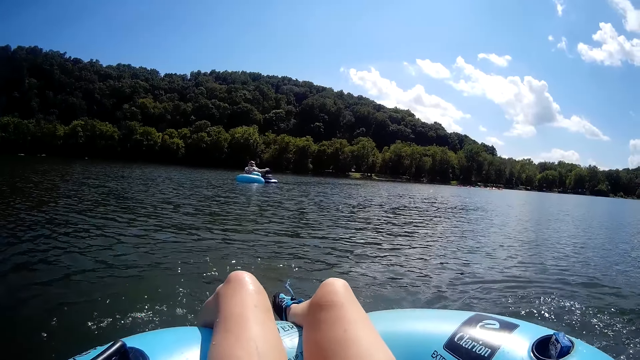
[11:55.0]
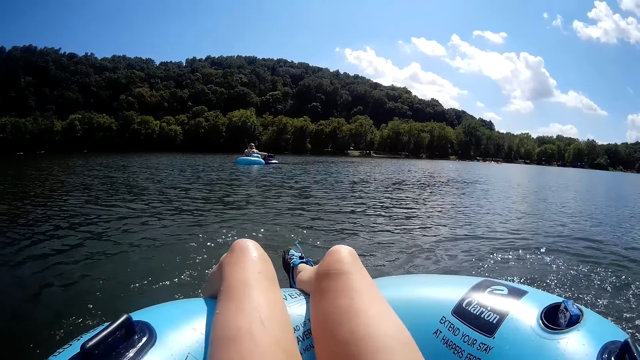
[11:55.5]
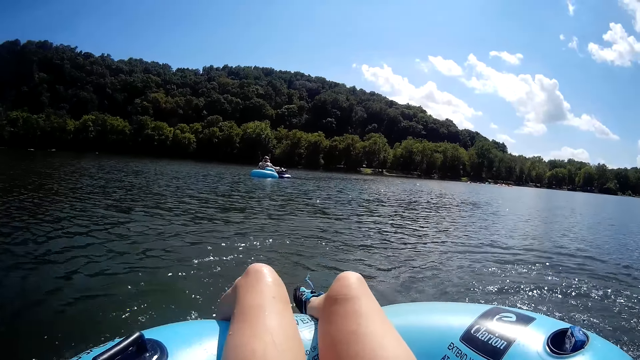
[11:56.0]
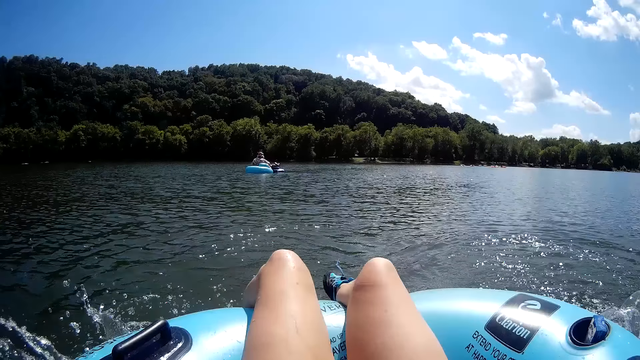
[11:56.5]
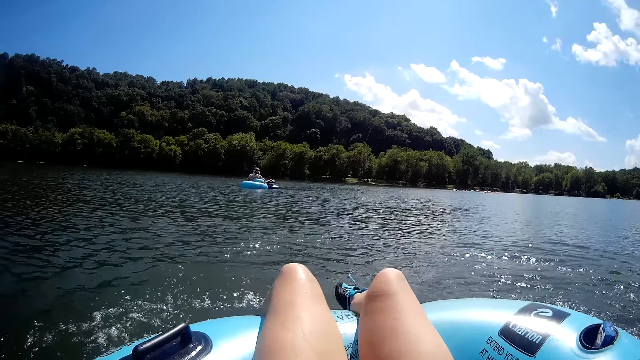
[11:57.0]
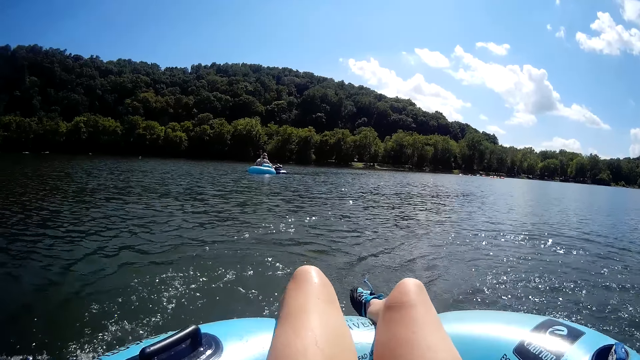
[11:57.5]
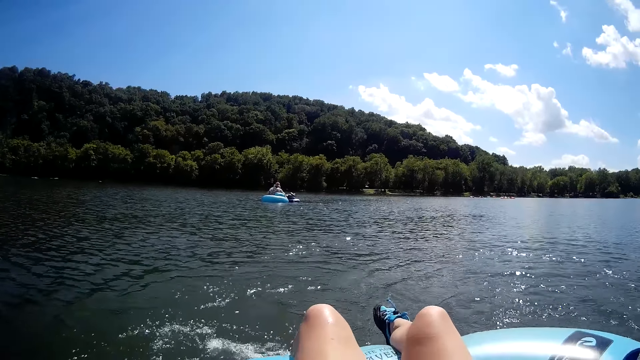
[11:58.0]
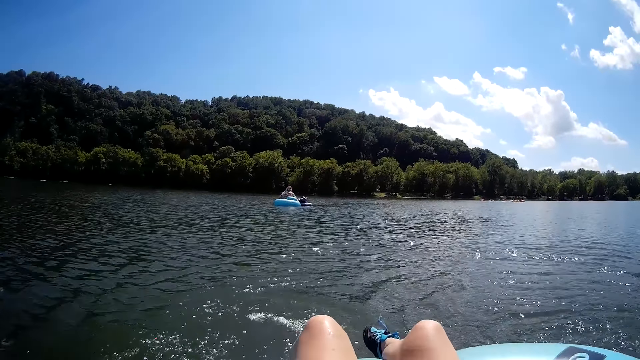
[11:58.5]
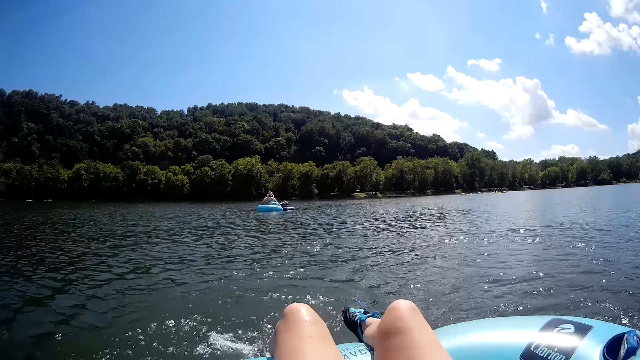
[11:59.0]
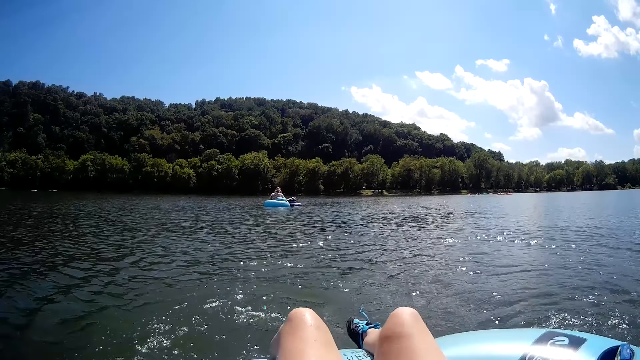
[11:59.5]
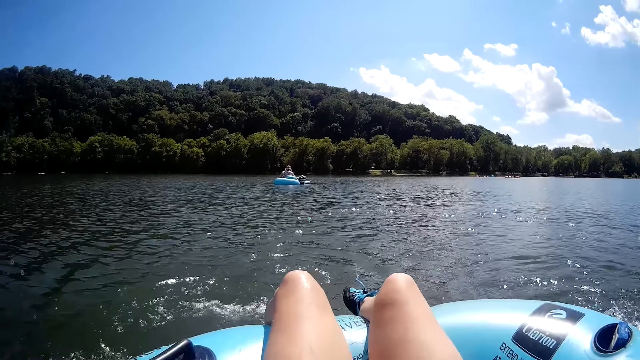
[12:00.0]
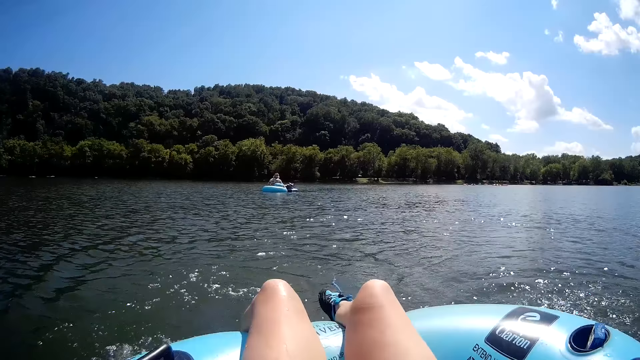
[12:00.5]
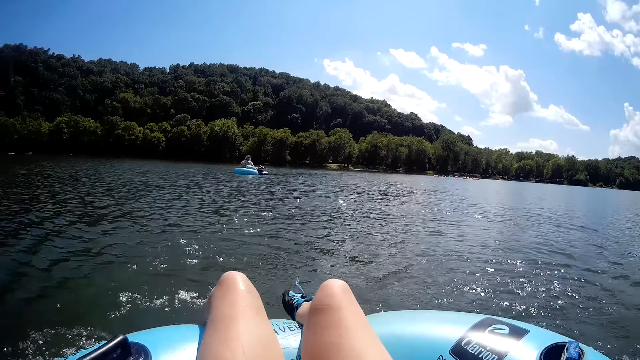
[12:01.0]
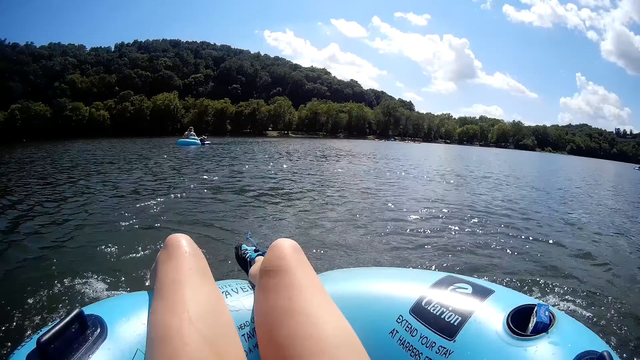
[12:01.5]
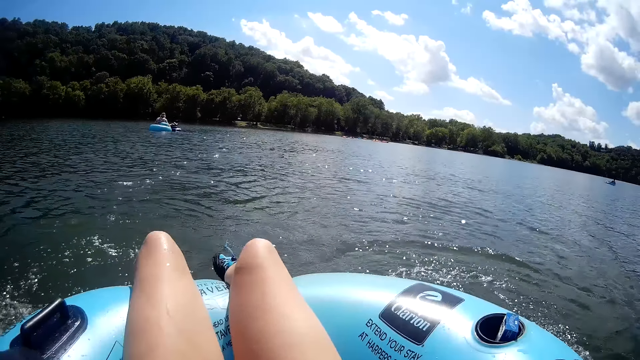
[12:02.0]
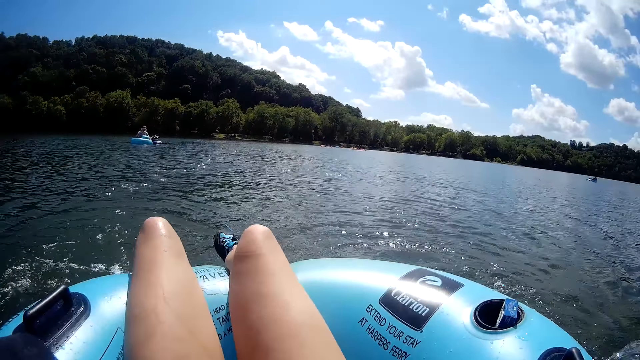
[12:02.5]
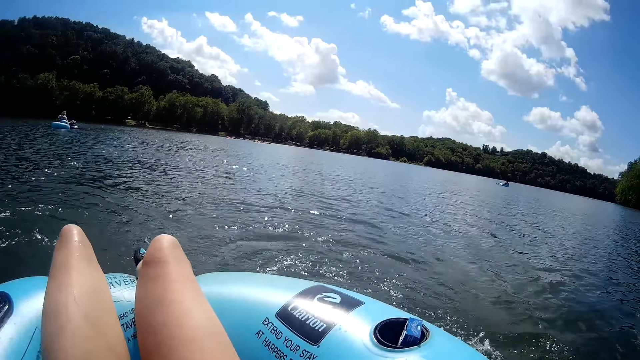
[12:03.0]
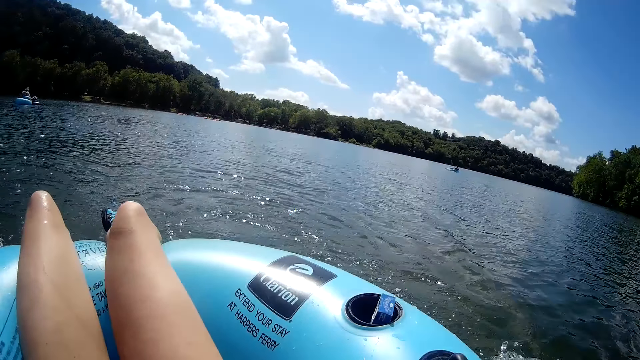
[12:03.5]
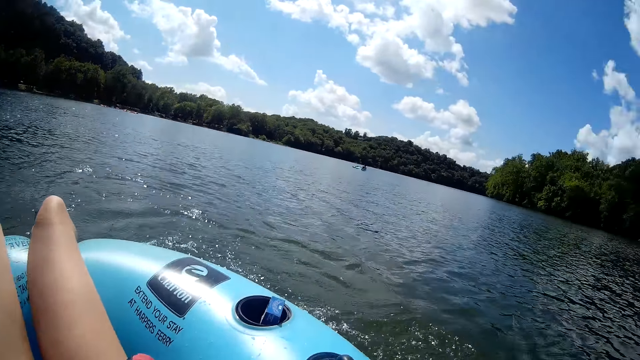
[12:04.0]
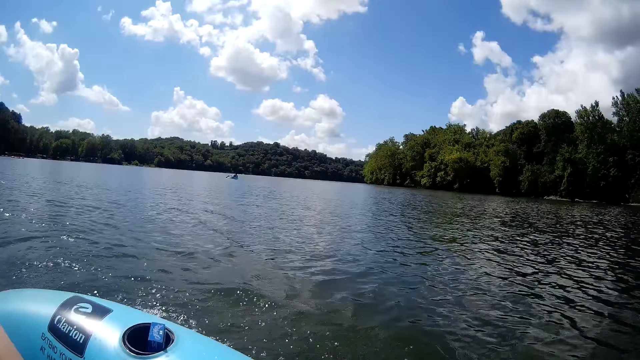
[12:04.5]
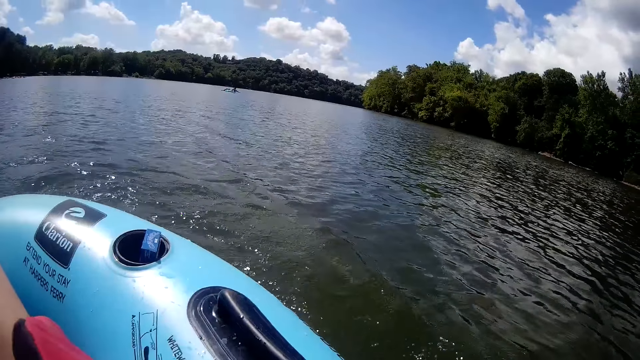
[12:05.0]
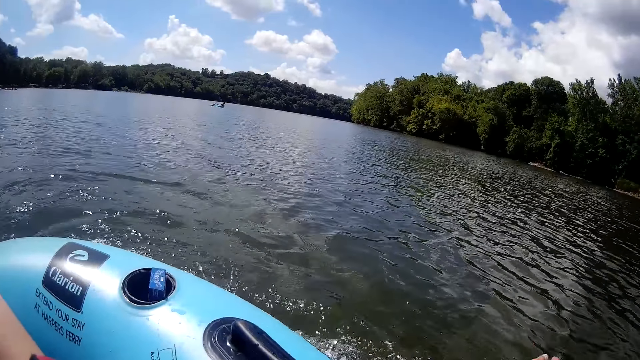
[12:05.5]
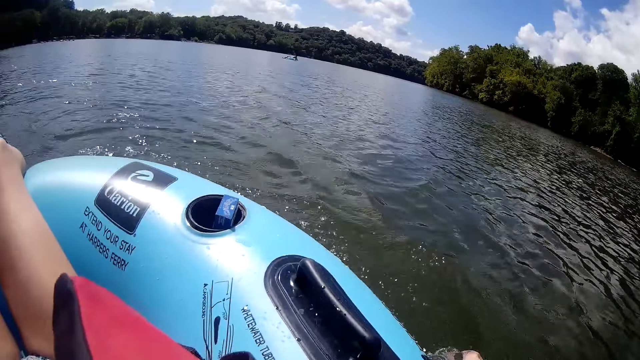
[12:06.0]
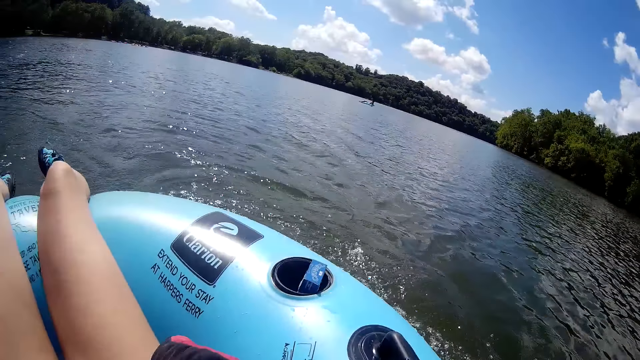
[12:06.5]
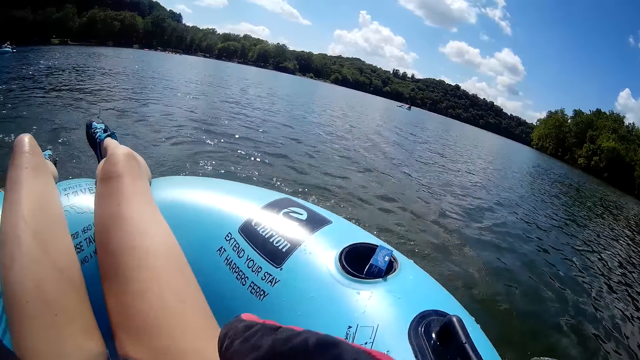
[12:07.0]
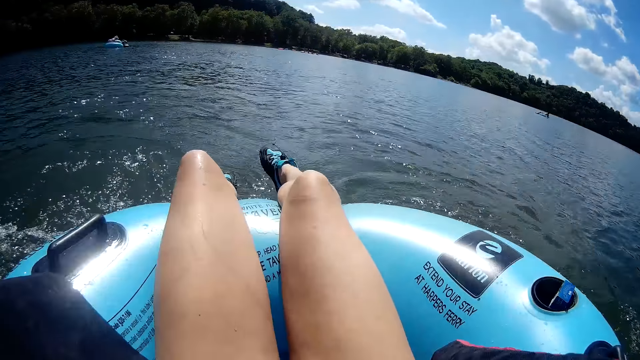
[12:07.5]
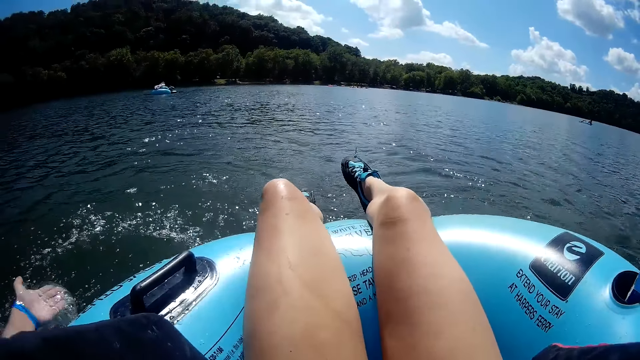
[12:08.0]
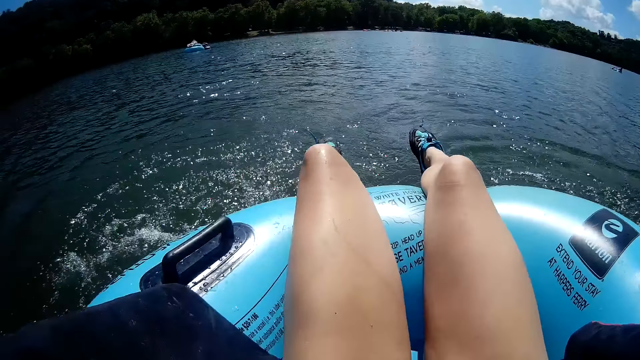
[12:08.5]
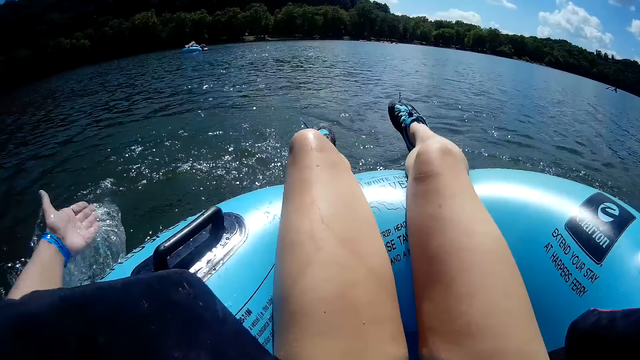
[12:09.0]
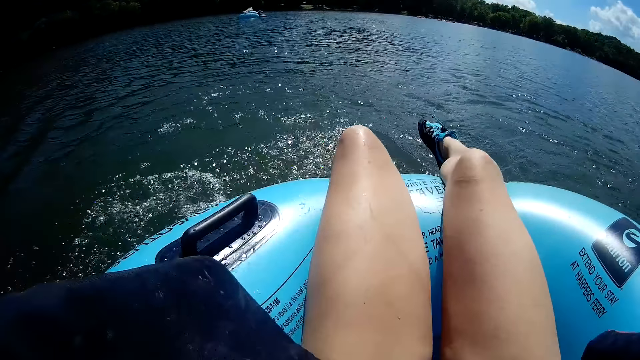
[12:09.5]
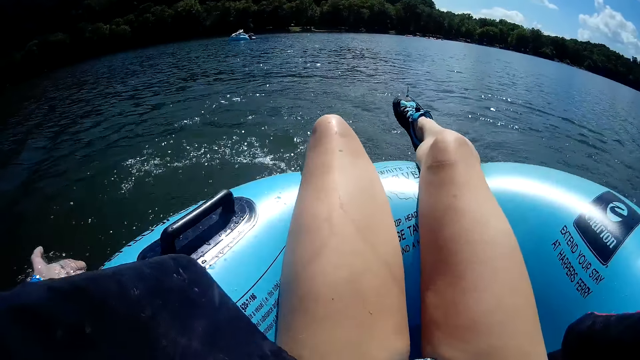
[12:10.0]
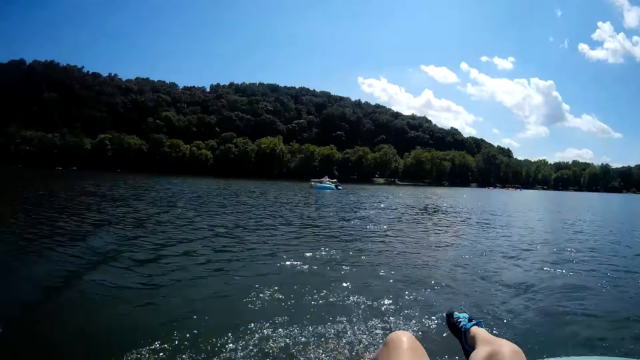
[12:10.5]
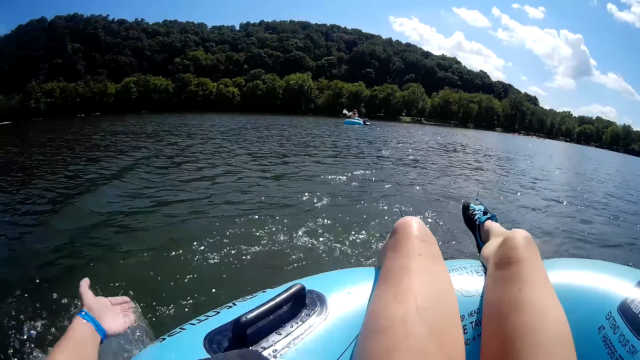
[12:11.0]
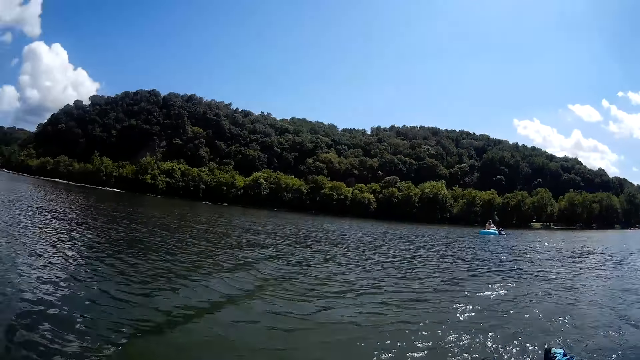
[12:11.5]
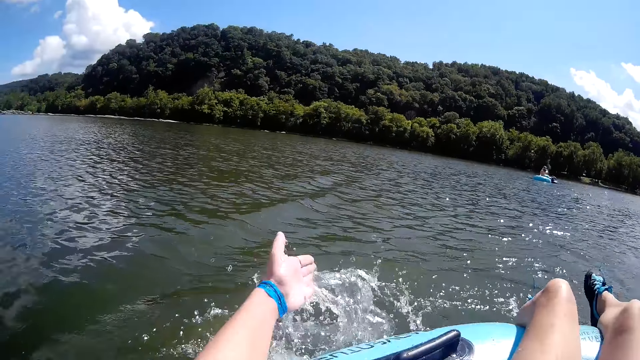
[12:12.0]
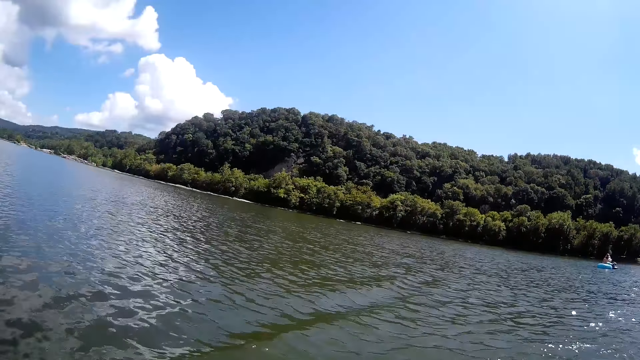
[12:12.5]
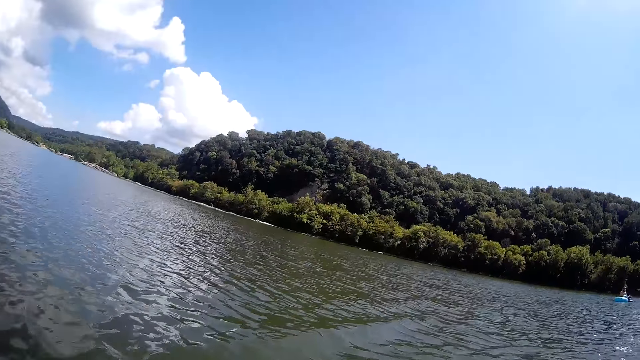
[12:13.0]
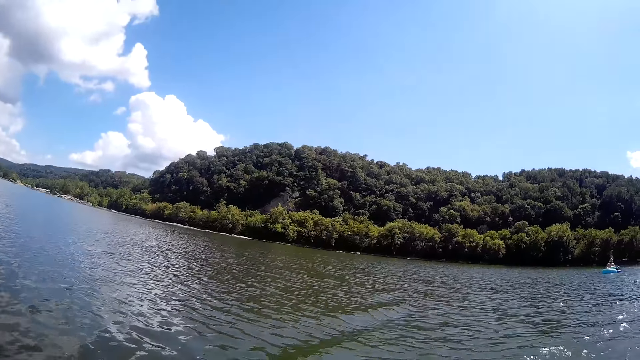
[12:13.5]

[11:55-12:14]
The camera wearer strokes the water with her left hand. She peddles herself on the water. She strokes the water with her right hand. She strokes the water with her left hand.
